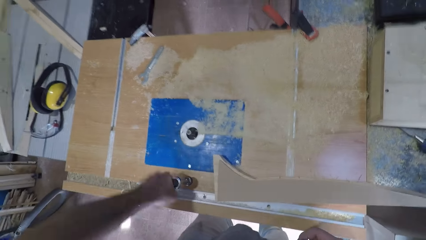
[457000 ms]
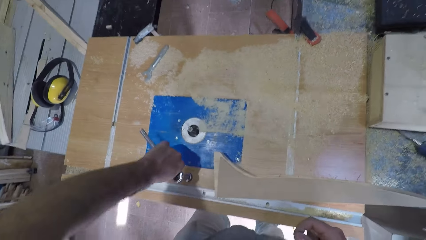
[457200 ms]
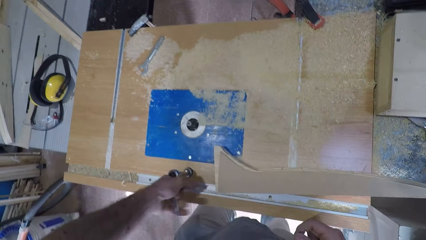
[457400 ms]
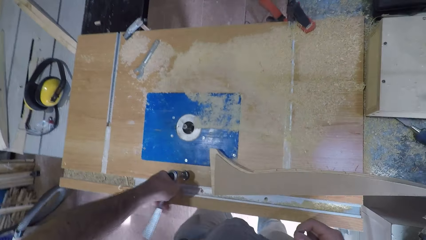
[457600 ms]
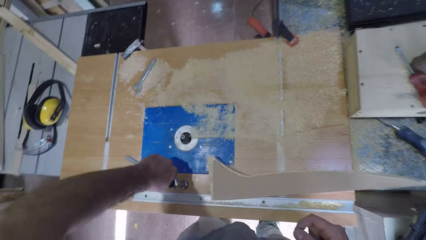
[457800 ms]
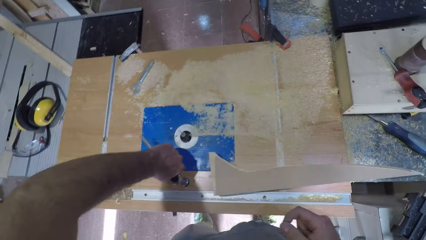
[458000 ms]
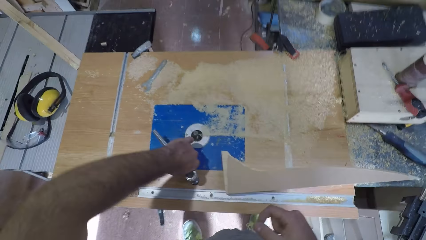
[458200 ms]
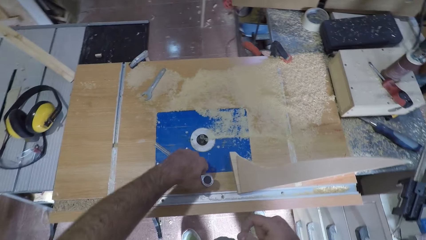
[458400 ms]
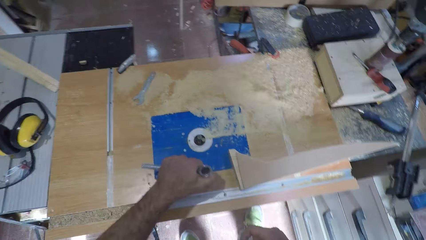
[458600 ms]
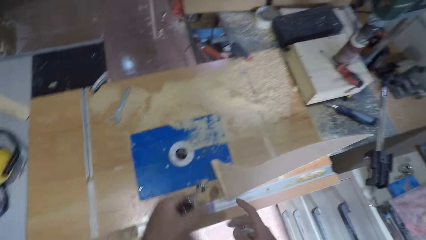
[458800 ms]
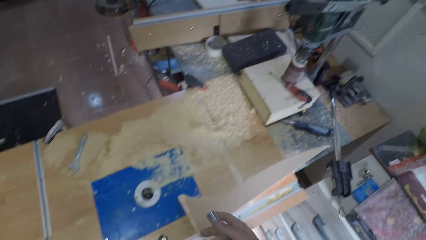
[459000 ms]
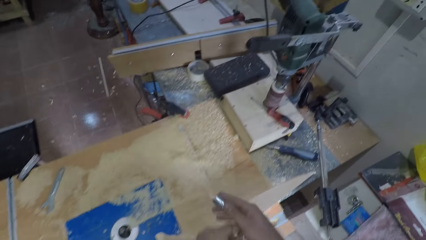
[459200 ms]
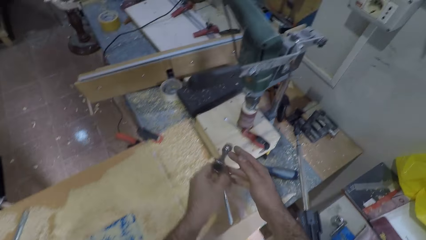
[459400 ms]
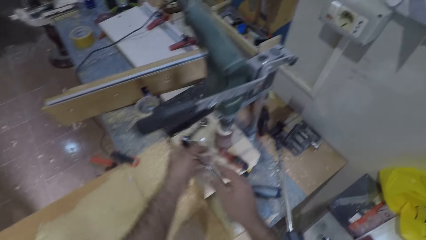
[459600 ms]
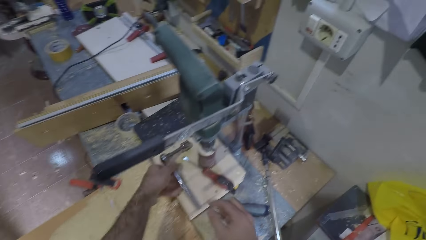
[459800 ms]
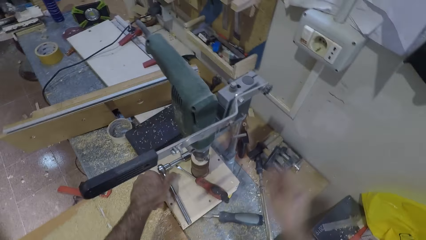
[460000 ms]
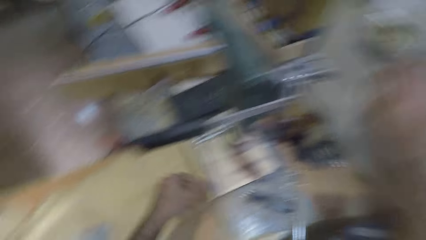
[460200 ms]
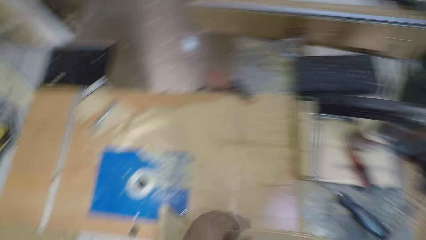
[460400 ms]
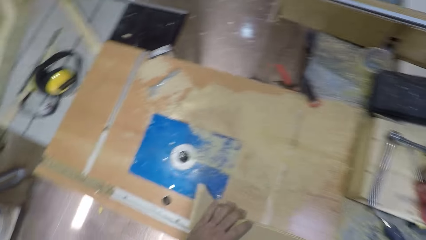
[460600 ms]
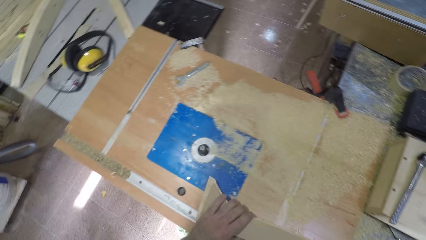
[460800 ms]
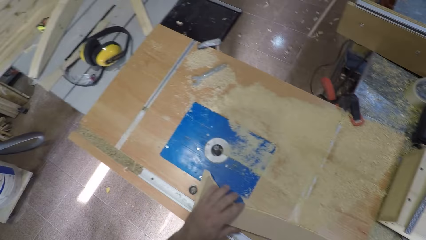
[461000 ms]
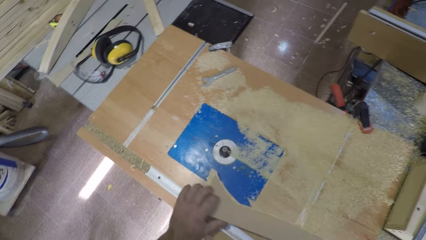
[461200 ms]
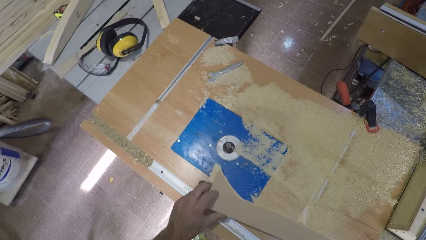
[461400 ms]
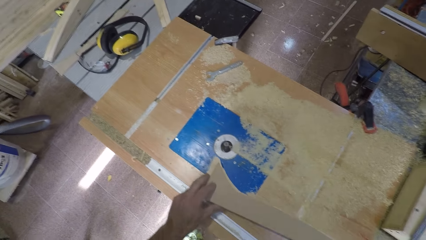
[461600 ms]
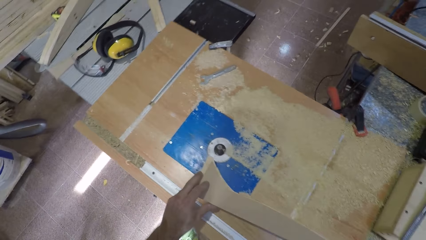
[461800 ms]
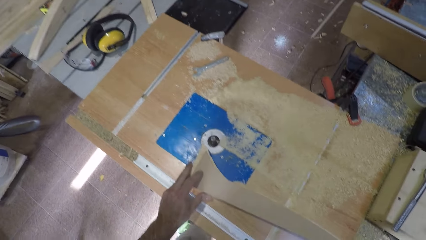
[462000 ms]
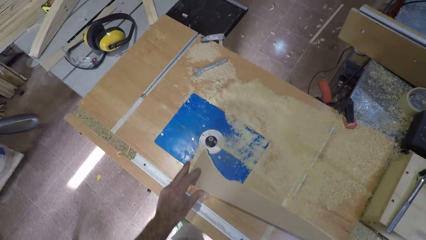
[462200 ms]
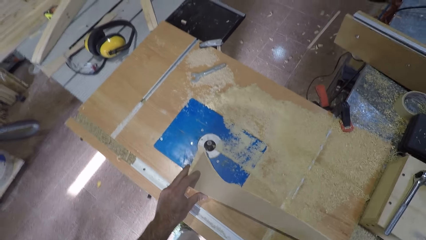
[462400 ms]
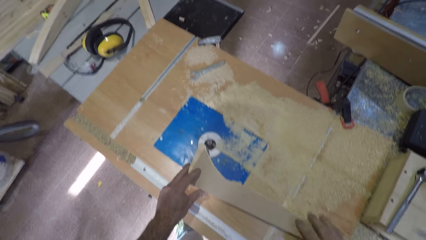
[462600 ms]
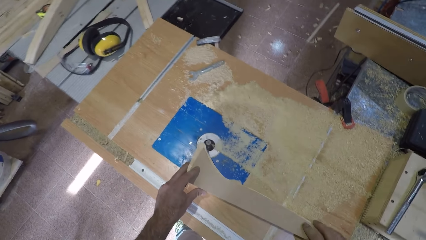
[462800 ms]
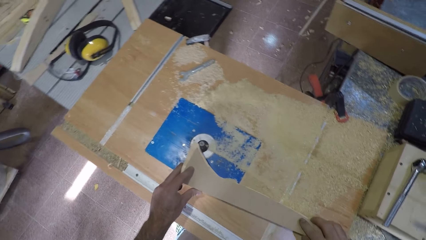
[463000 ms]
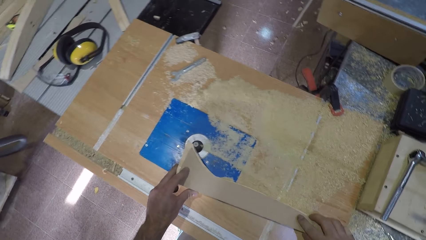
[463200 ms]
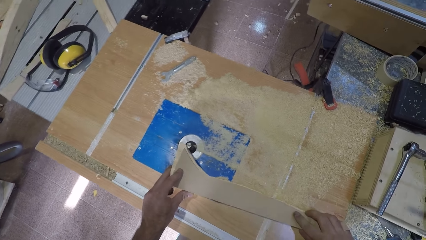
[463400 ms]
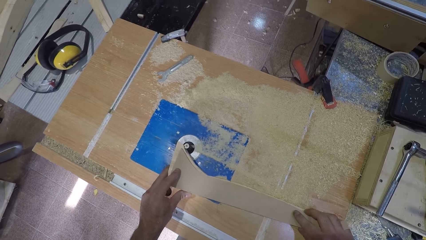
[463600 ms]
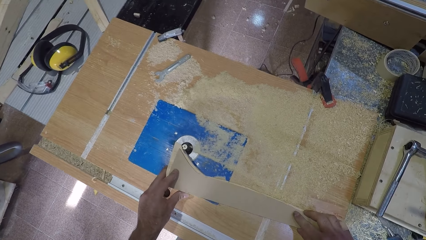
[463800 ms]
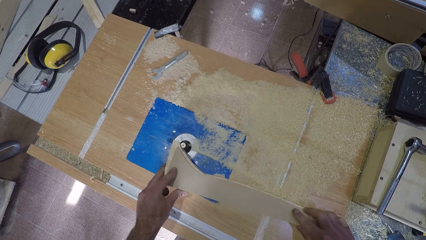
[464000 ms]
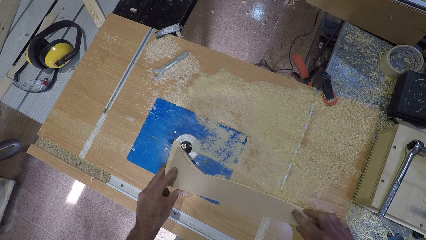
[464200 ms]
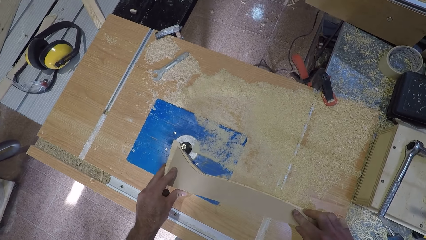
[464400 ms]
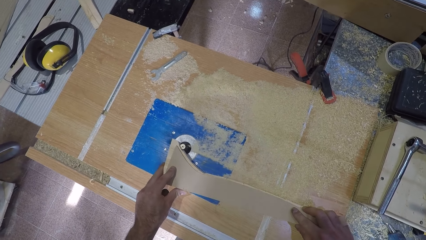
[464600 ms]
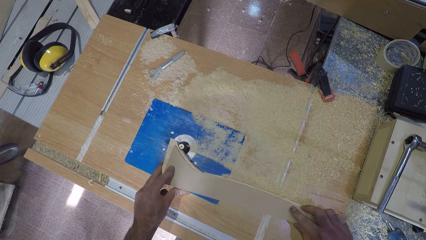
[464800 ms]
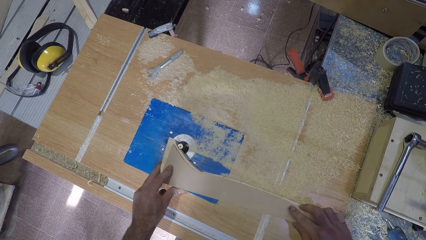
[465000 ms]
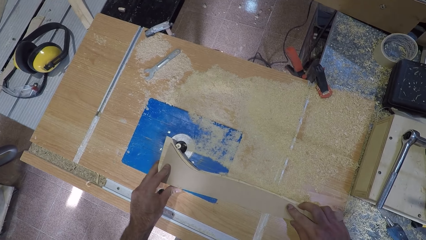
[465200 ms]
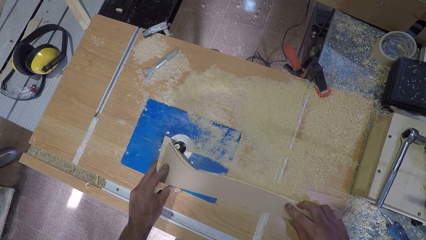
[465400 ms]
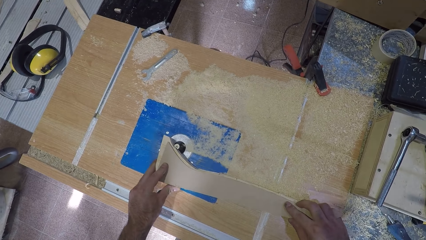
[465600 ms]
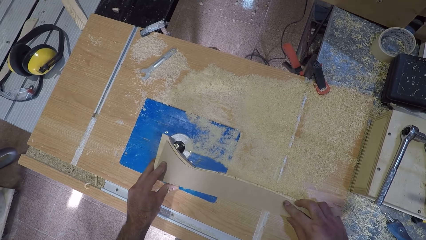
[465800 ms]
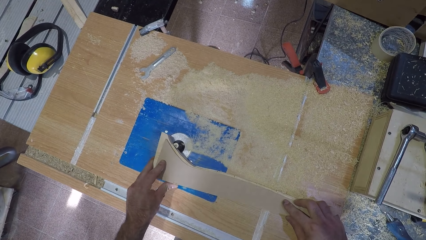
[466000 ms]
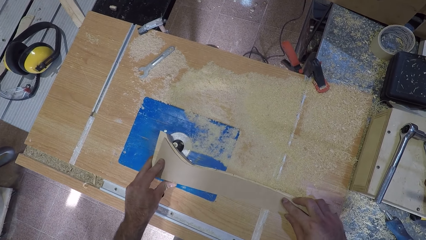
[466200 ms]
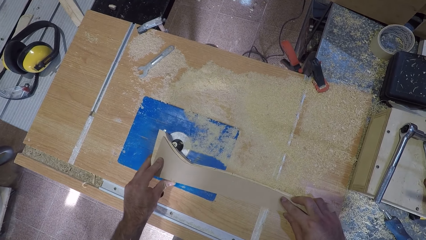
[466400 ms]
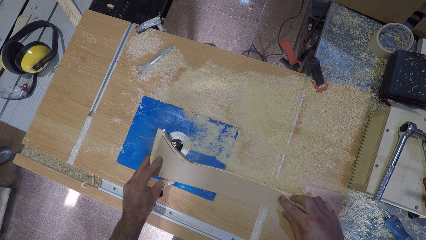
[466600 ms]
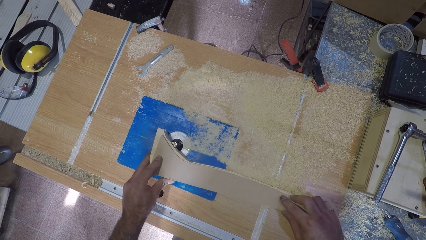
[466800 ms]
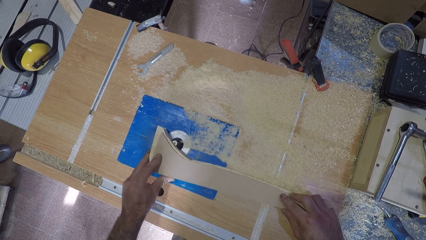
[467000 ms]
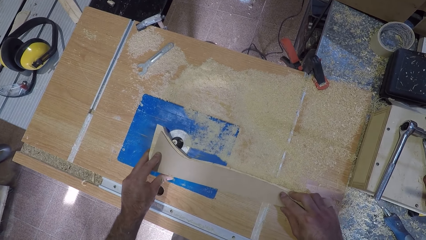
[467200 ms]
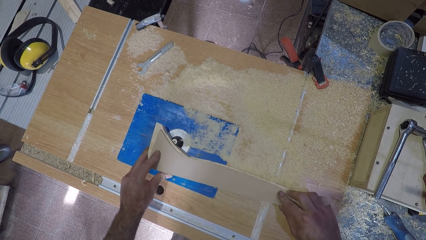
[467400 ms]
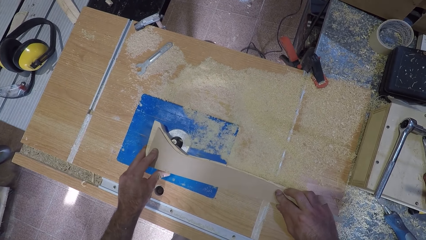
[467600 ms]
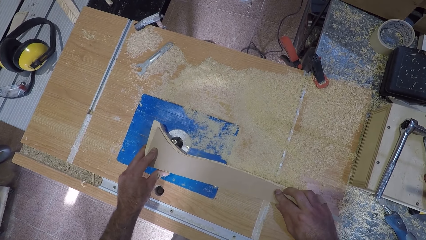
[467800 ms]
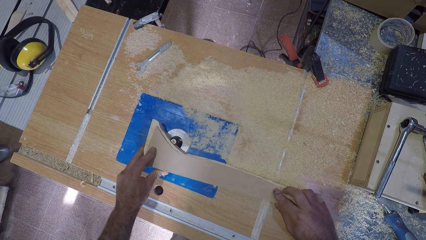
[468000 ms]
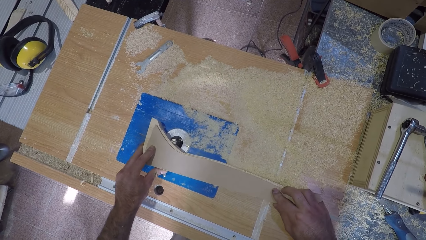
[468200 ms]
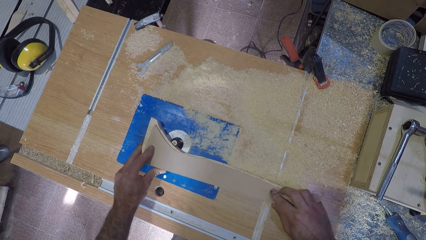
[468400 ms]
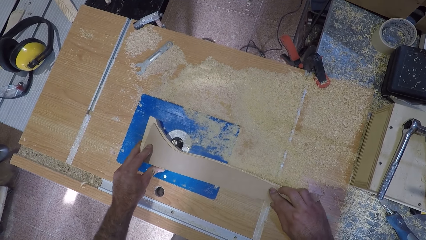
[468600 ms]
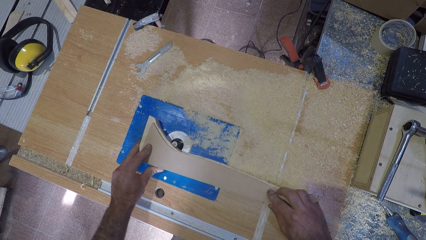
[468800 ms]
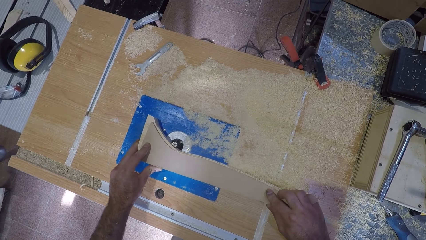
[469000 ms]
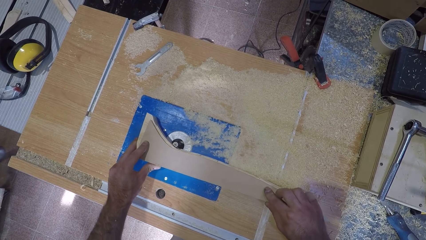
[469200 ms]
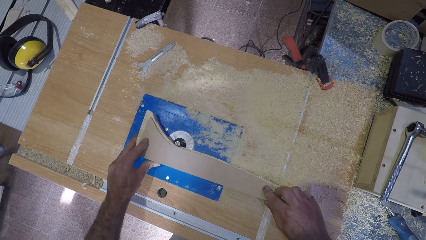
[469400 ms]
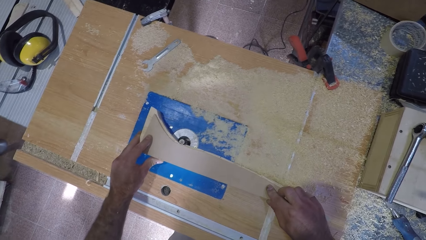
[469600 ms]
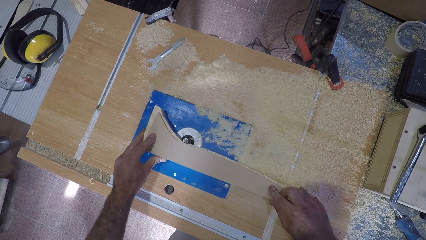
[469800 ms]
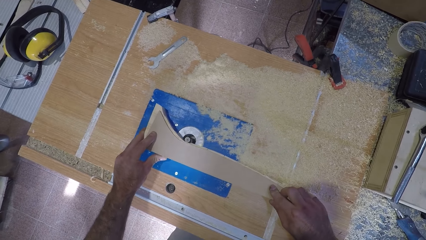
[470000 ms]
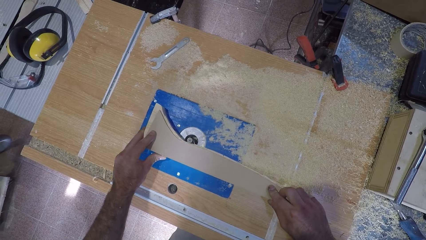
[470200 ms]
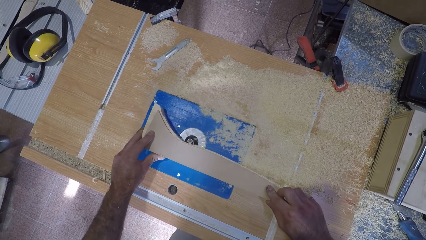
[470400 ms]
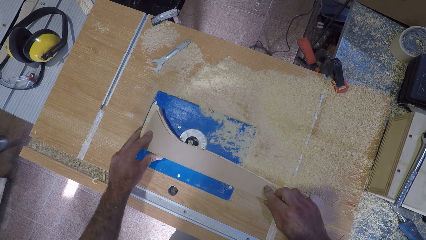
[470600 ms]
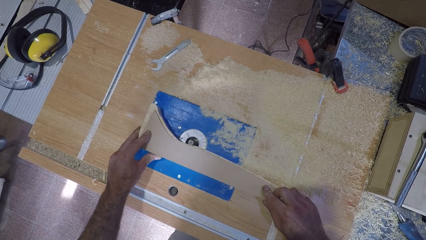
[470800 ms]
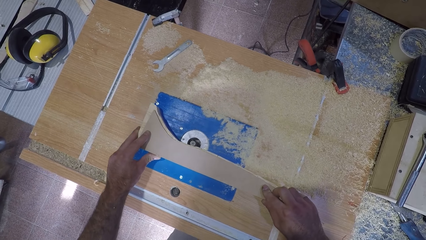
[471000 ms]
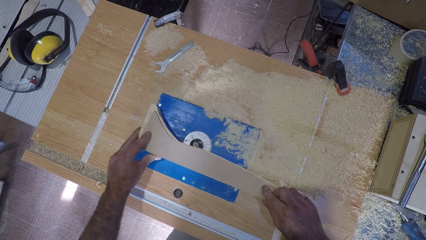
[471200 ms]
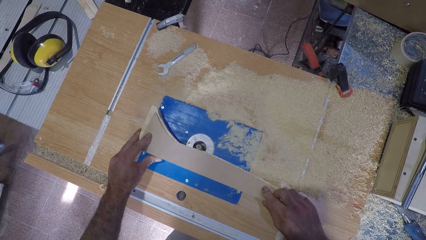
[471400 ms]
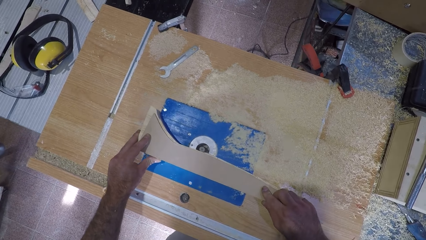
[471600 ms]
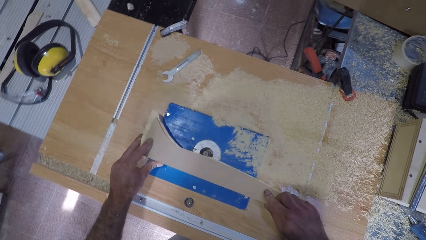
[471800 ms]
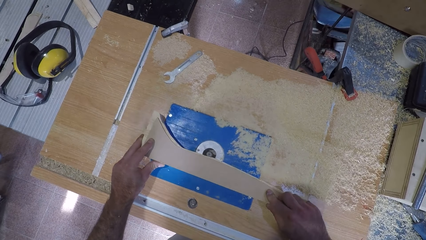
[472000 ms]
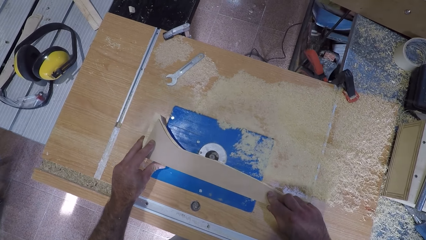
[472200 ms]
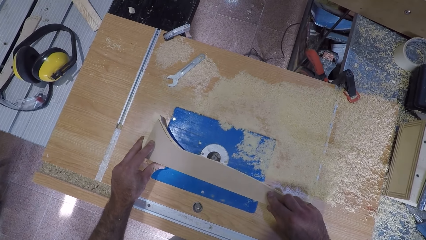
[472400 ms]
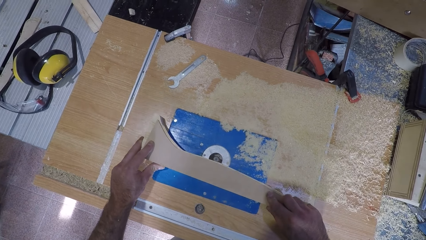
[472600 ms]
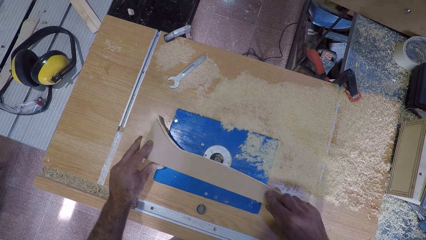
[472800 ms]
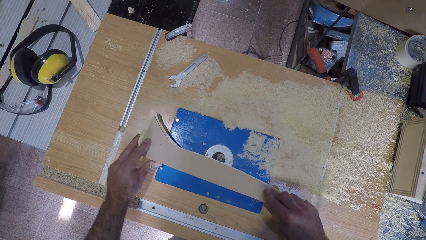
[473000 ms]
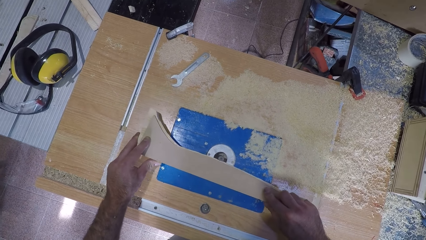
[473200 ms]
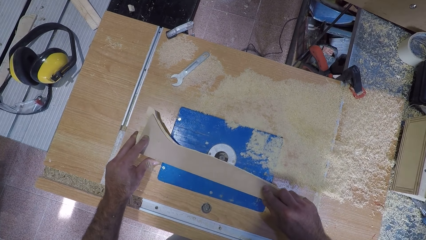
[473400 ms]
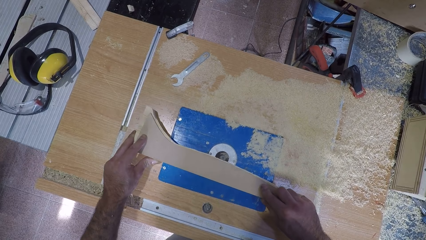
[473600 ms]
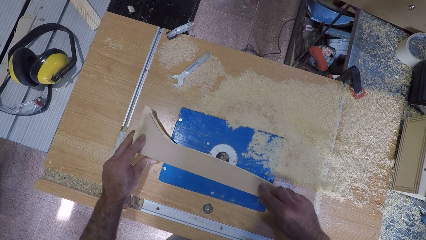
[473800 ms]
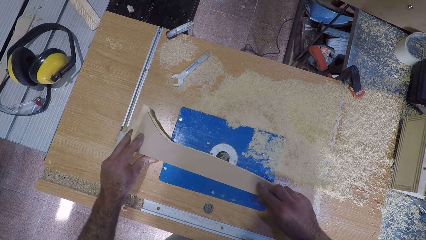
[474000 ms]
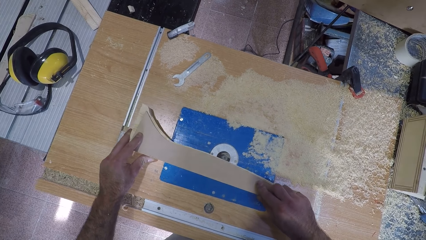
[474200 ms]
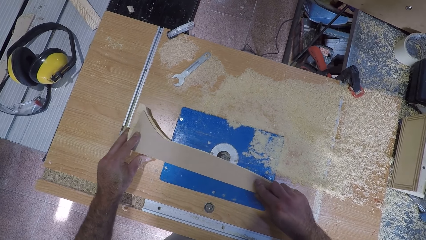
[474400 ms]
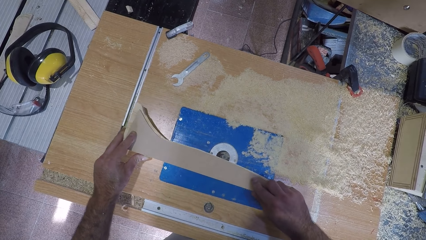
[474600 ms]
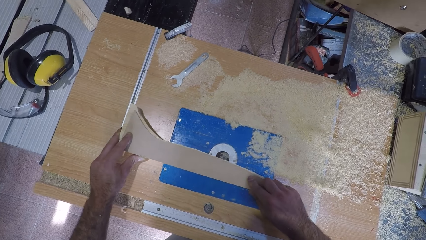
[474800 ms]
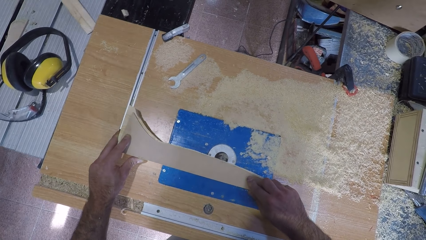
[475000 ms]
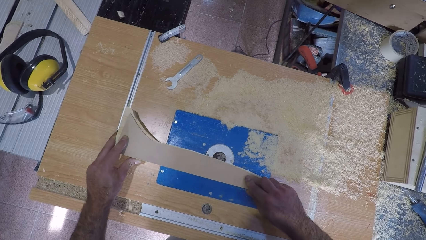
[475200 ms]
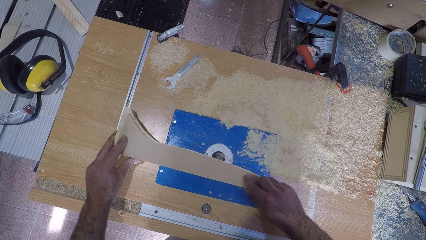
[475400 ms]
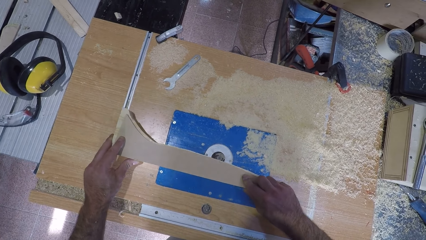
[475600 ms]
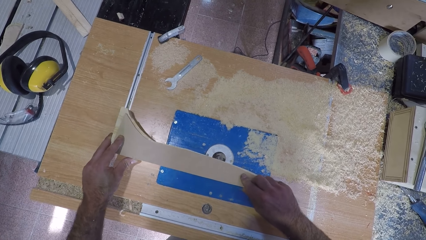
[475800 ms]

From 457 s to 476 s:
The camera wearer tightens the nut. He removes the spanner or torque wrench. He touches the spanner to his right hand. He places the torque wrench on the bench. He switches on the wood carving machine or filer. He holds the wood-work and moves the wood-work towards the filer. He places the wood on the wood carving machine. He files the wood-work.
